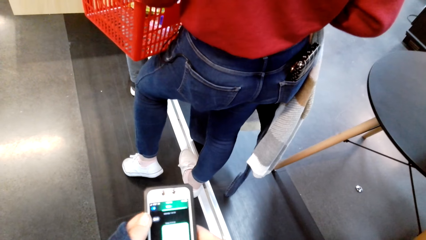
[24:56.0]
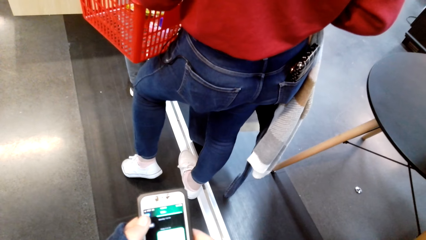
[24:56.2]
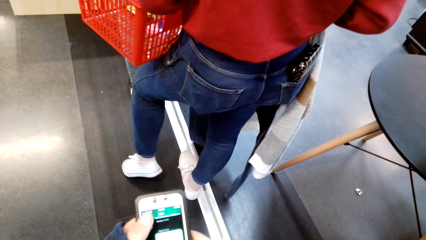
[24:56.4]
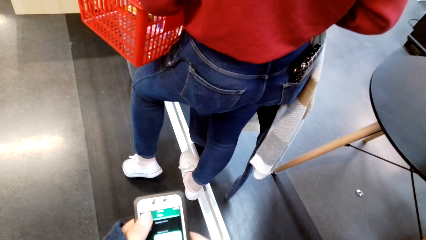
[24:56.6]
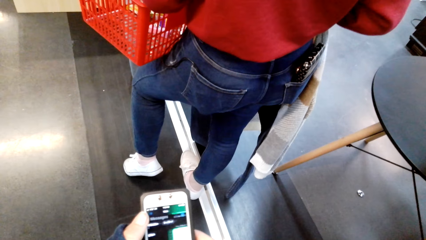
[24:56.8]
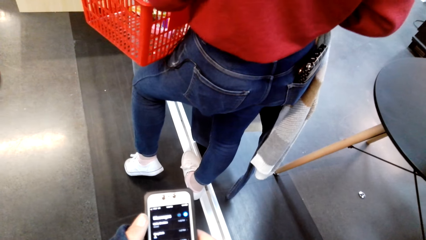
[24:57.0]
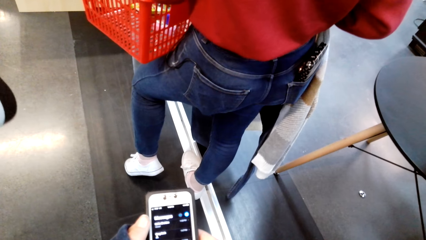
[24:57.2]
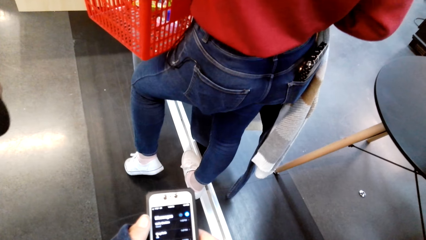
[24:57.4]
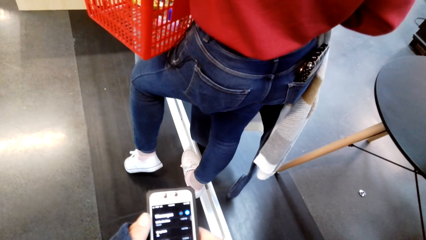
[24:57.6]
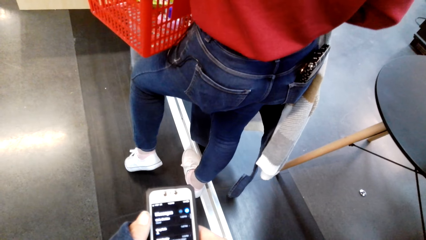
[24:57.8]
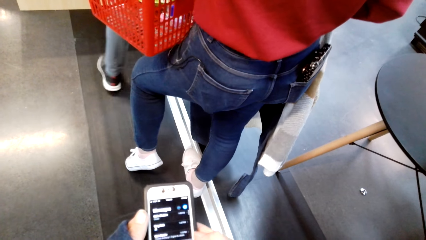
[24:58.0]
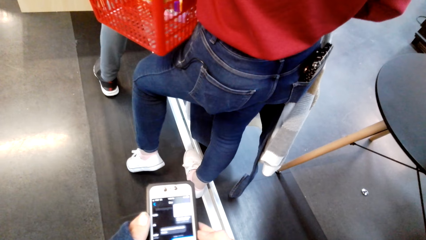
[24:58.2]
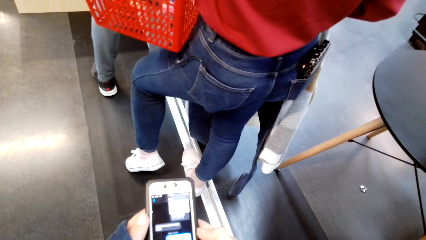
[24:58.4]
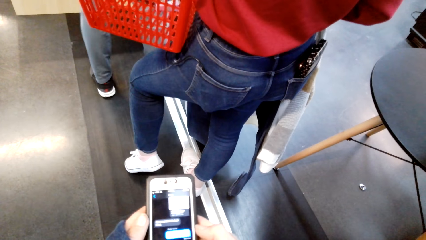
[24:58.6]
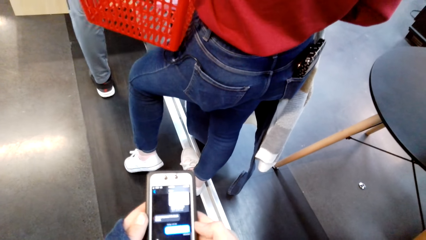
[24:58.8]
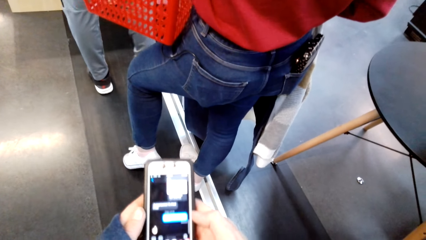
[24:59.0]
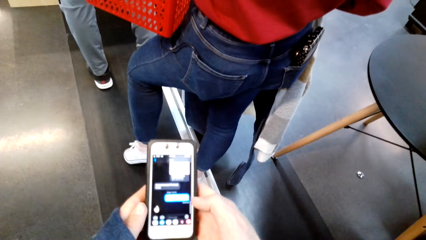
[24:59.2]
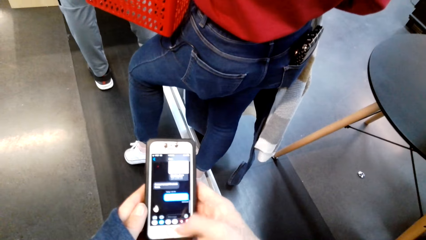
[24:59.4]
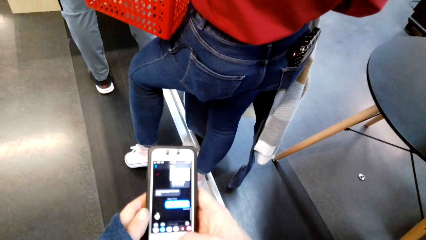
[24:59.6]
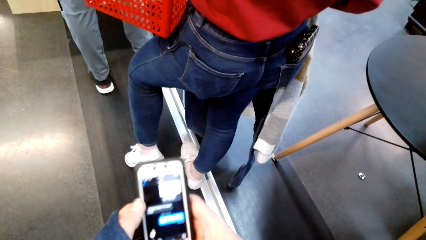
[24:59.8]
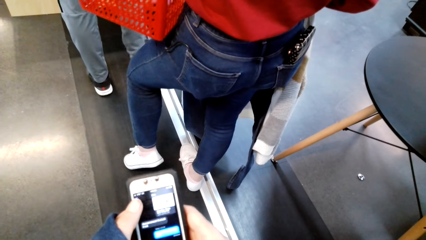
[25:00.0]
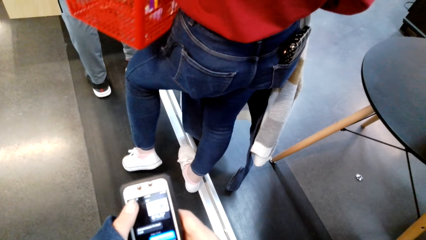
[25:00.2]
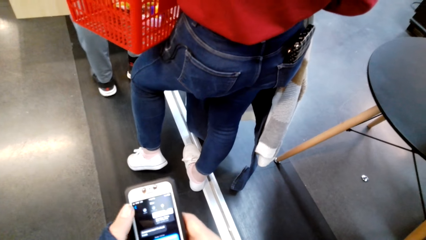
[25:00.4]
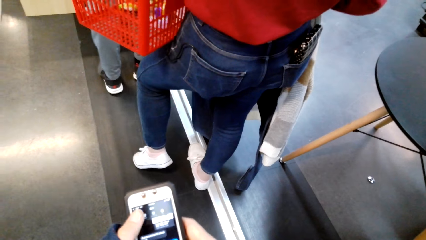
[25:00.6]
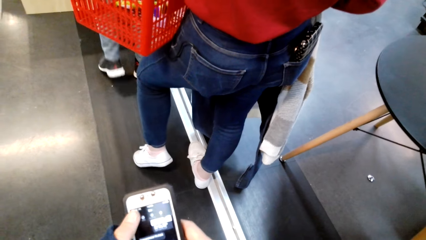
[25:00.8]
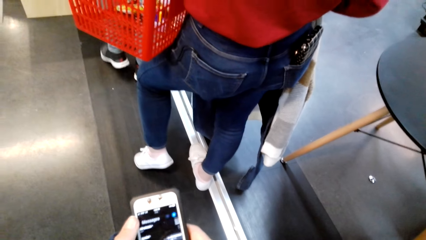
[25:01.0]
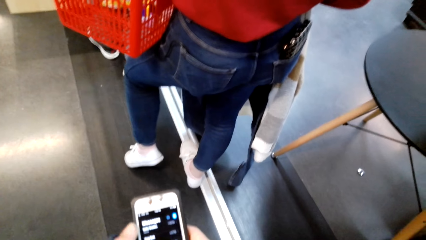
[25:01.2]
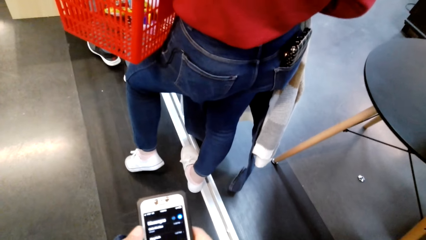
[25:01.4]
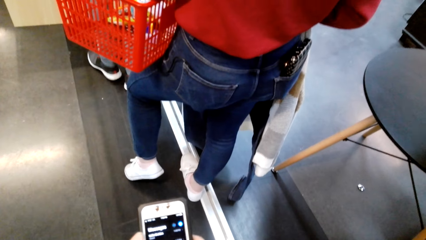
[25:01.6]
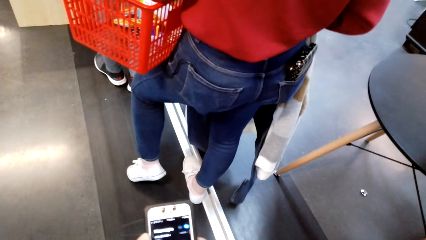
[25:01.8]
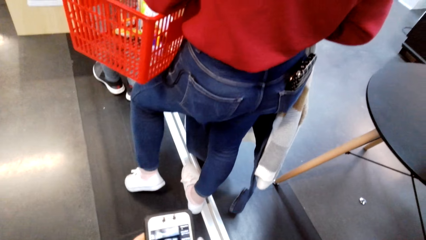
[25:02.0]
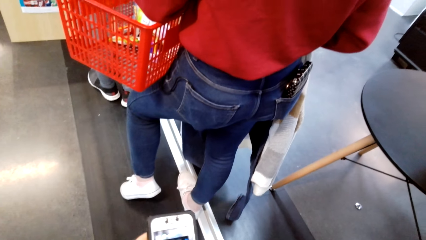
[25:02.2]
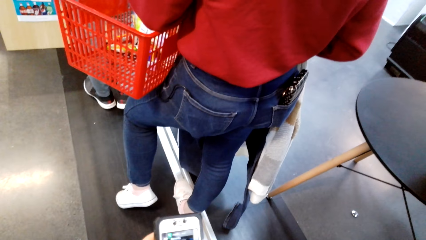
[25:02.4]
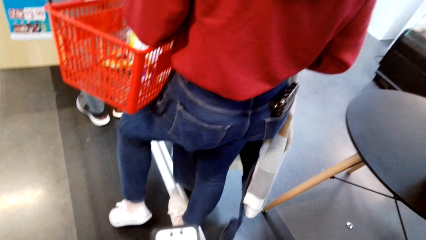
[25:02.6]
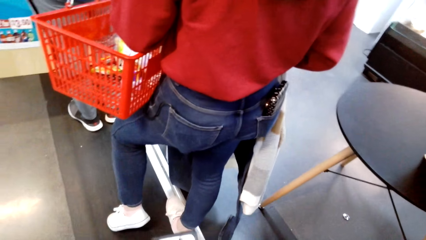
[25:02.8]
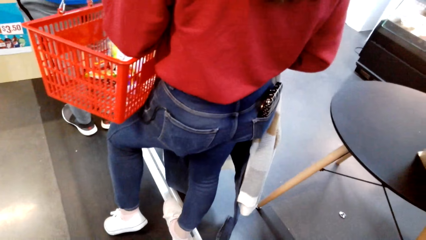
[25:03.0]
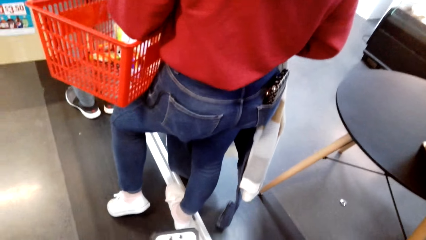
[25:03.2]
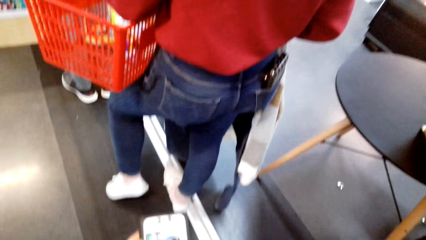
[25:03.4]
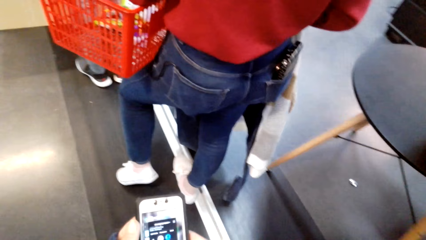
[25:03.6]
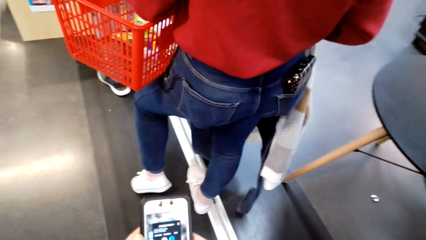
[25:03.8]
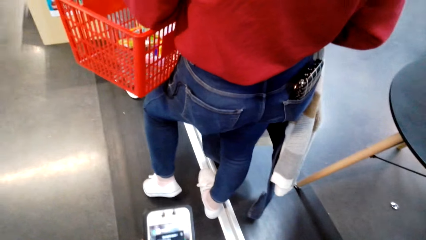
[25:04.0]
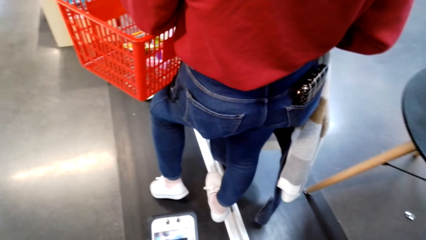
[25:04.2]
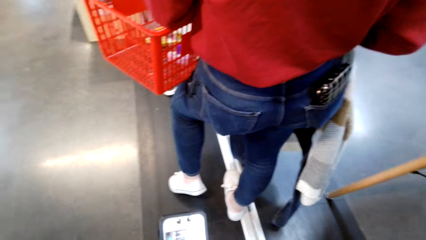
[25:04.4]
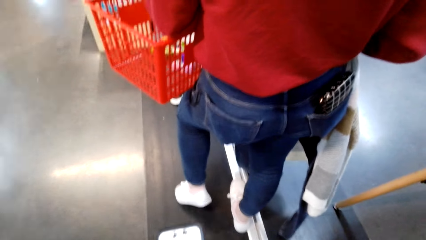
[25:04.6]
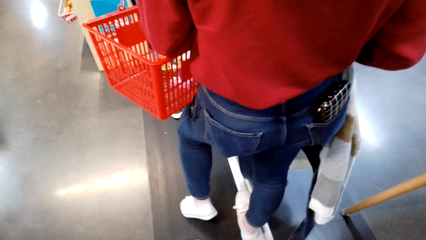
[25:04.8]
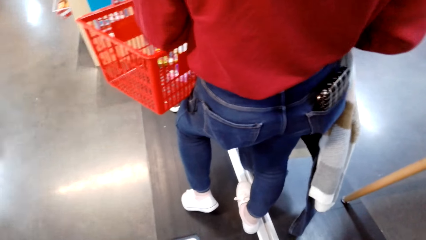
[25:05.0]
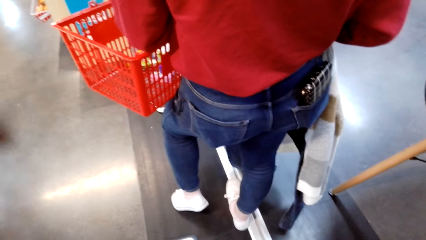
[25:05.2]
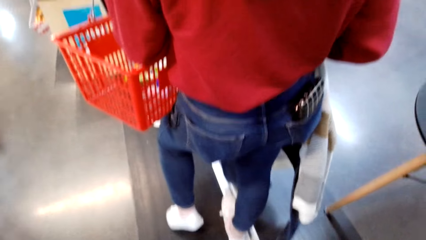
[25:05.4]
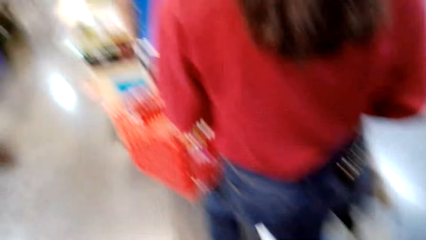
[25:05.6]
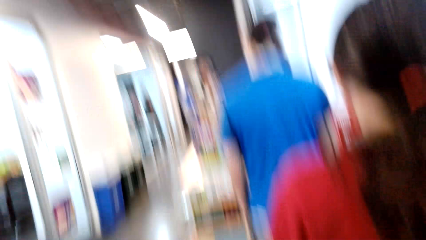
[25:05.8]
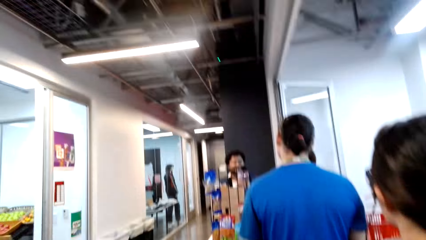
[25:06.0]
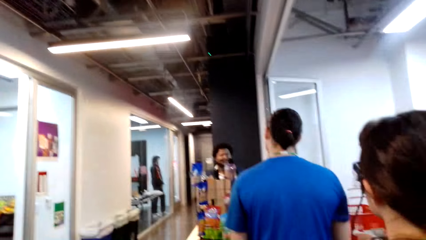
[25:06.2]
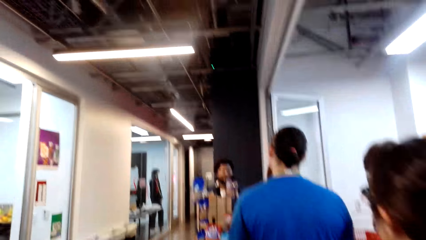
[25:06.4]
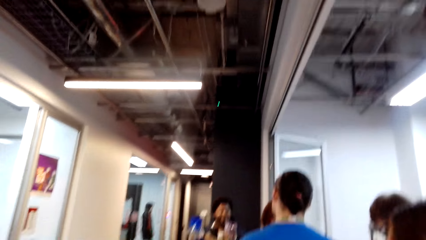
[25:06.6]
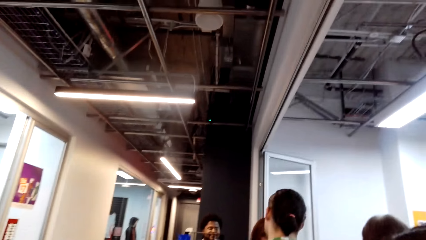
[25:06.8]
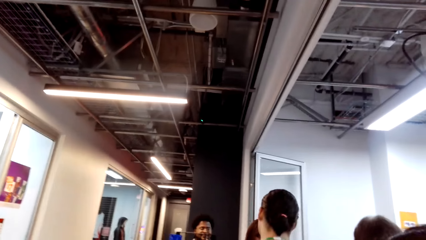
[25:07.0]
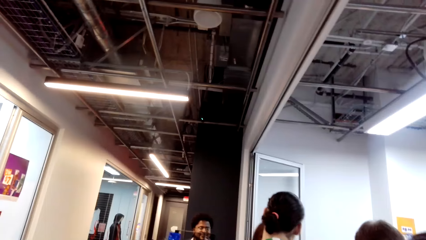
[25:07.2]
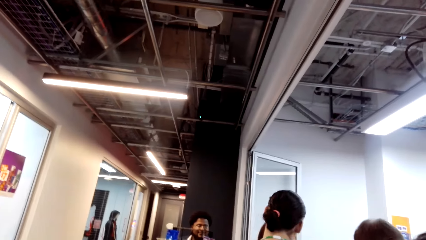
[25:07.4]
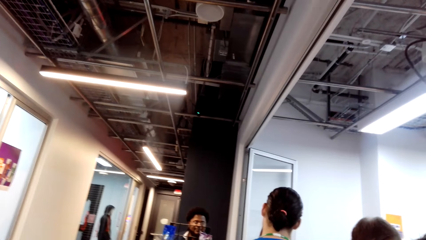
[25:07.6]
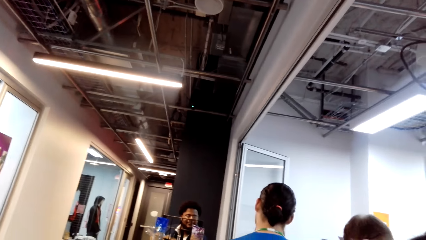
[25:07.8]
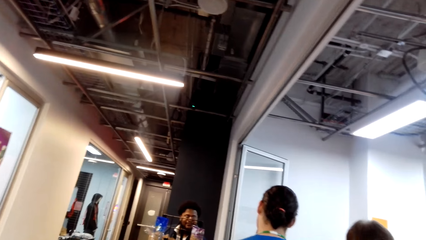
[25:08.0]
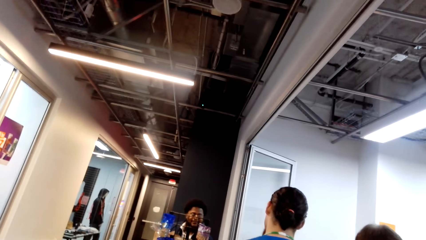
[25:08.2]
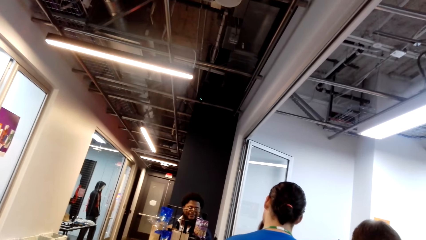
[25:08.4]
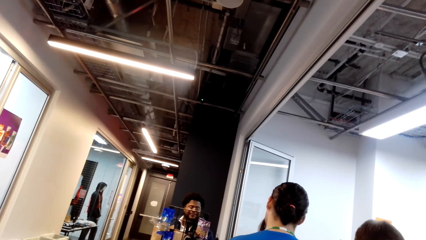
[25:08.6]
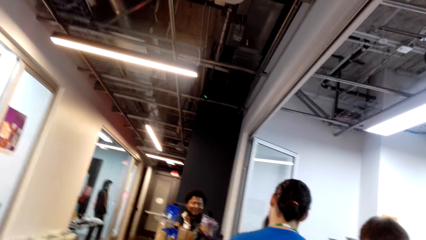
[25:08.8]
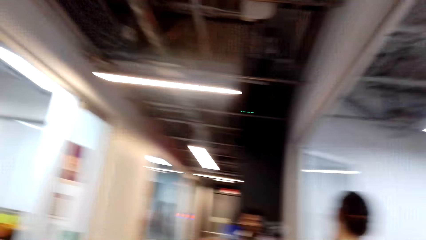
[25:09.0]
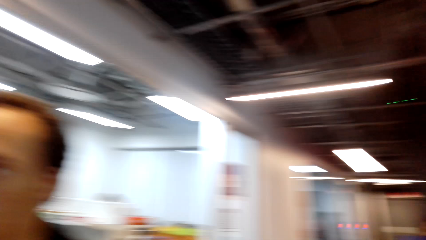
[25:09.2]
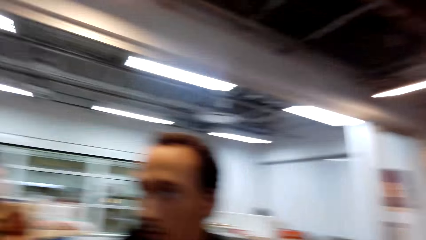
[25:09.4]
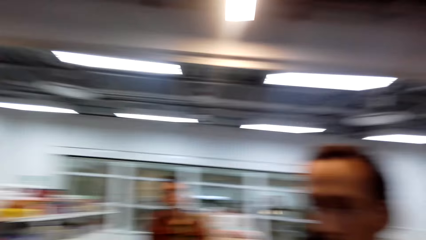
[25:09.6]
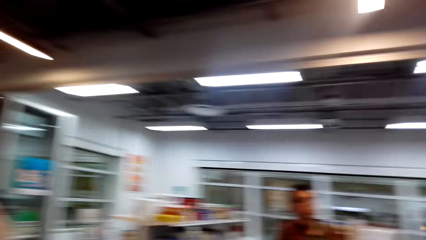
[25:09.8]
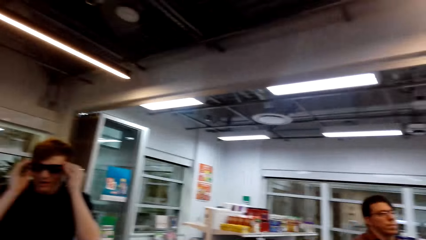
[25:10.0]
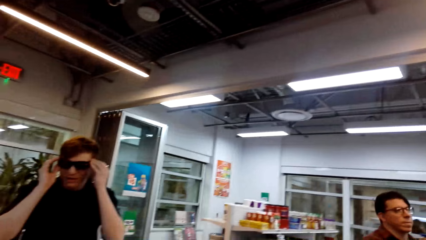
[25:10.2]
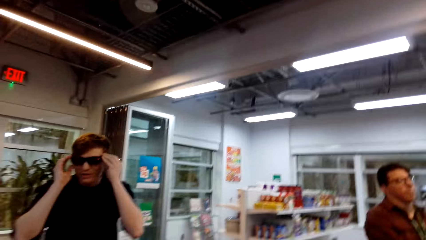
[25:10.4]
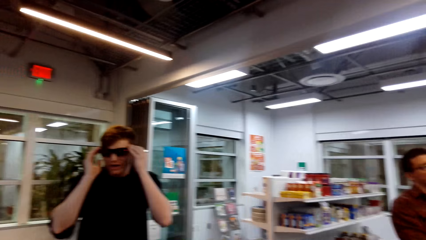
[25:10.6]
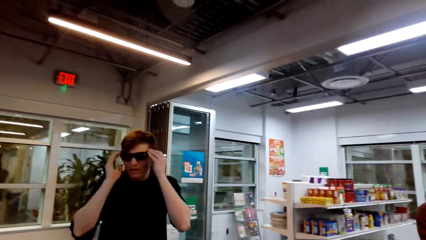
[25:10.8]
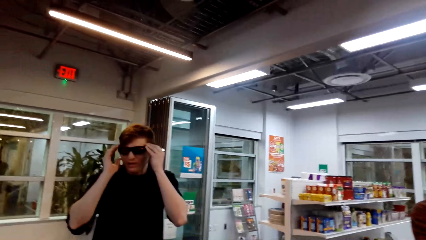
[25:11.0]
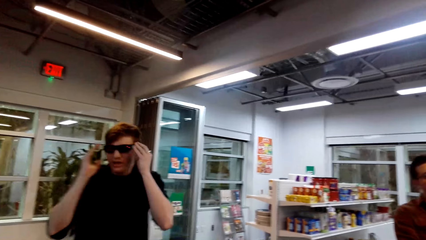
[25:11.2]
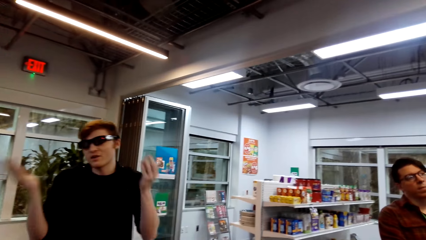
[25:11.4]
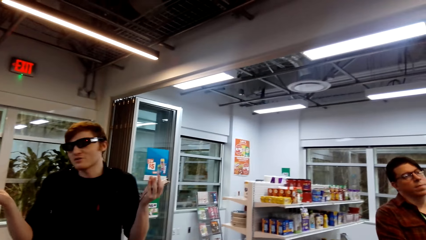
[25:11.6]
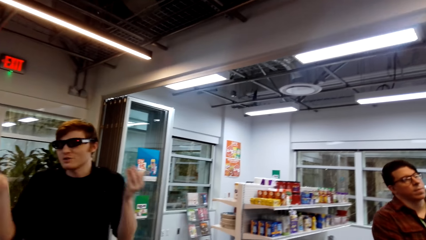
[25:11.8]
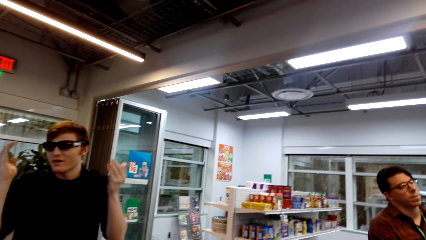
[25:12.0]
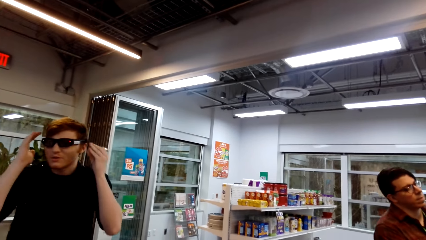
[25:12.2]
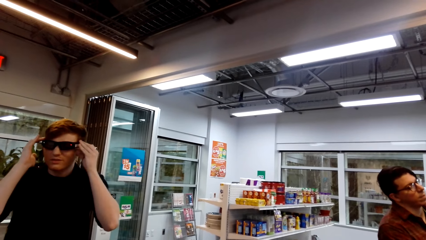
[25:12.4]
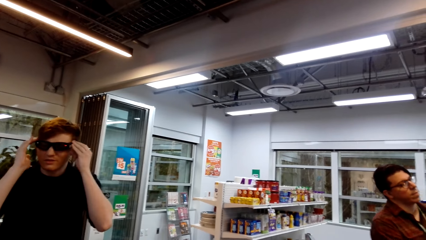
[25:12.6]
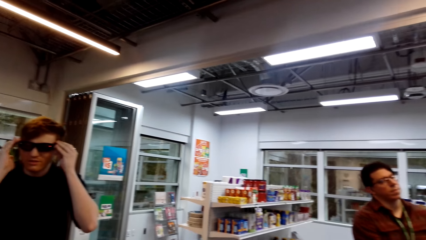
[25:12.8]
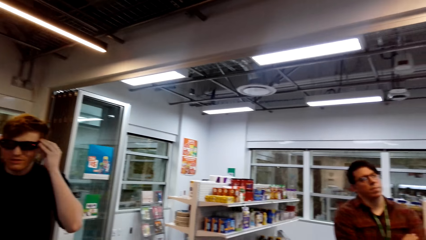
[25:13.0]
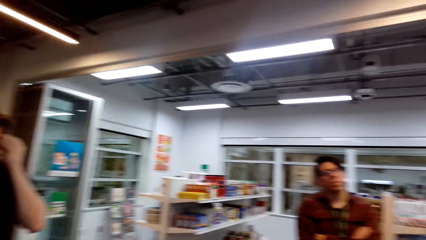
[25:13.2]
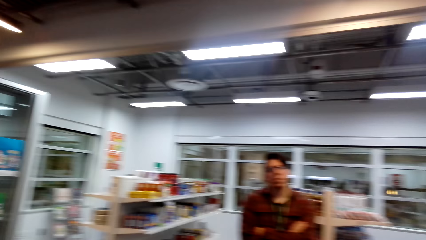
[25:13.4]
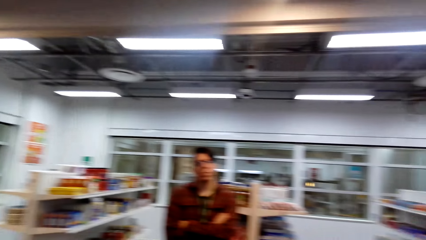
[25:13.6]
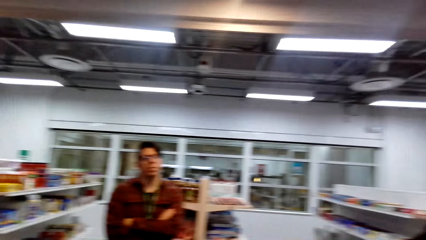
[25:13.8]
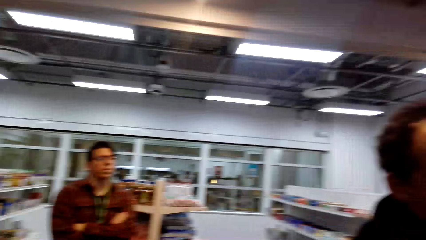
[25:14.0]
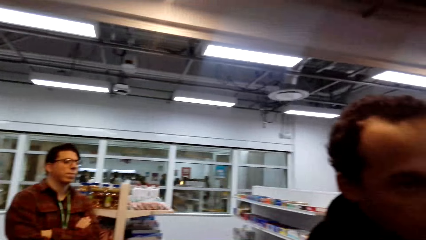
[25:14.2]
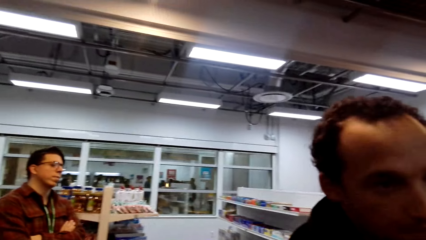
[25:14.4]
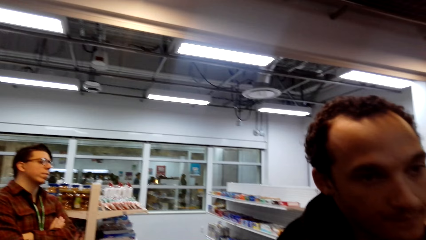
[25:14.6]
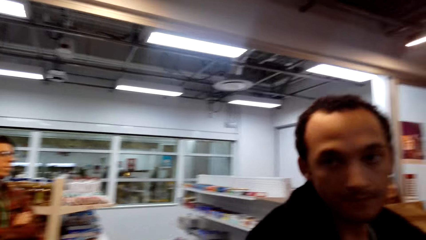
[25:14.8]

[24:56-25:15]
A person holds the shopping basket. The camera wearer looks around.
